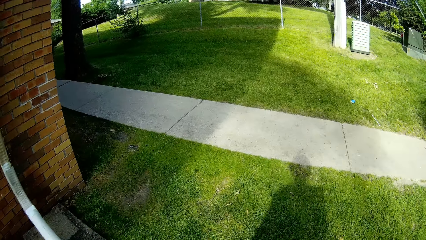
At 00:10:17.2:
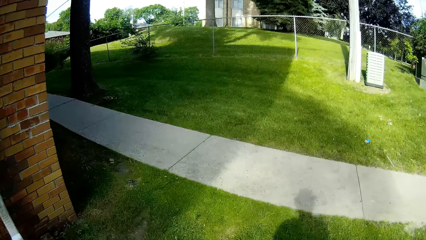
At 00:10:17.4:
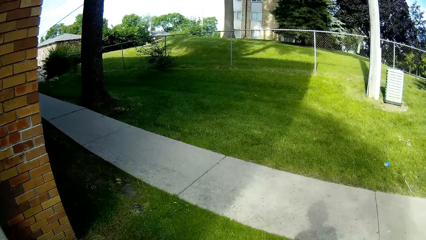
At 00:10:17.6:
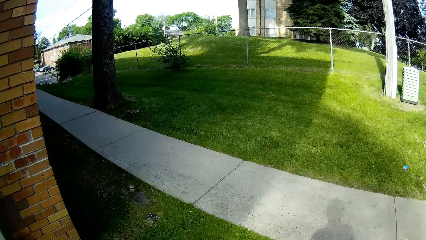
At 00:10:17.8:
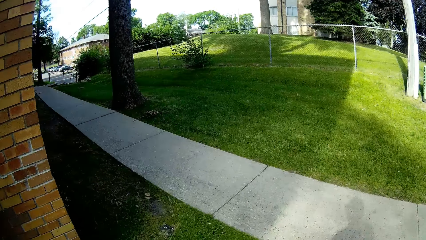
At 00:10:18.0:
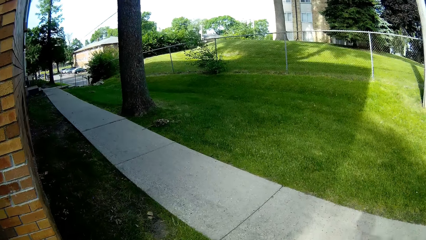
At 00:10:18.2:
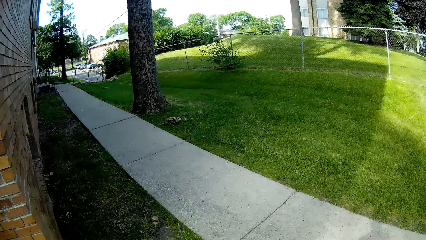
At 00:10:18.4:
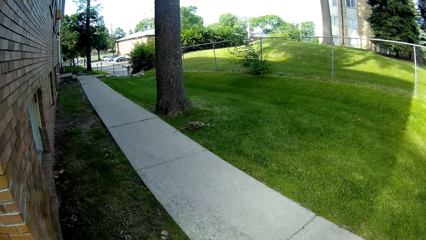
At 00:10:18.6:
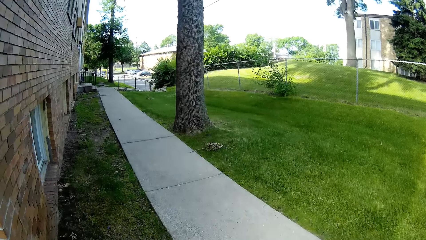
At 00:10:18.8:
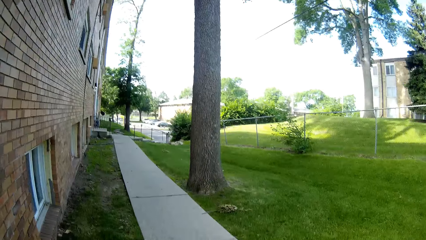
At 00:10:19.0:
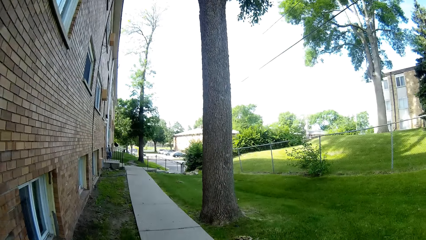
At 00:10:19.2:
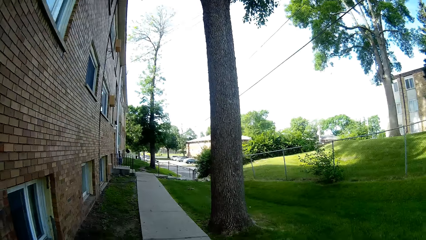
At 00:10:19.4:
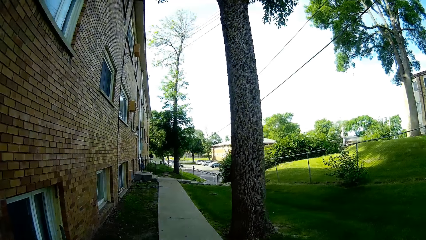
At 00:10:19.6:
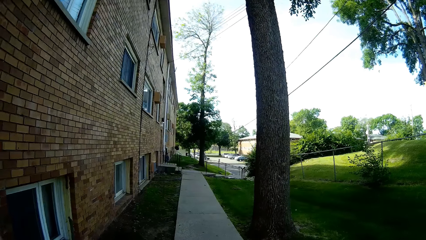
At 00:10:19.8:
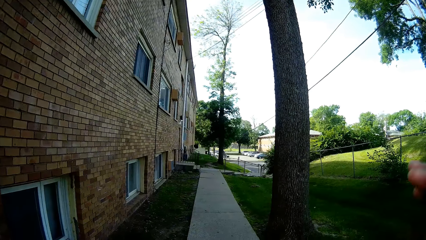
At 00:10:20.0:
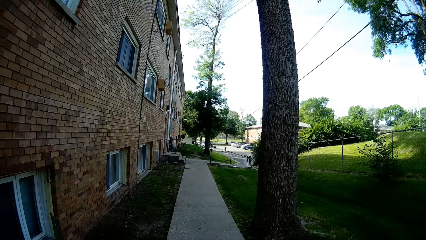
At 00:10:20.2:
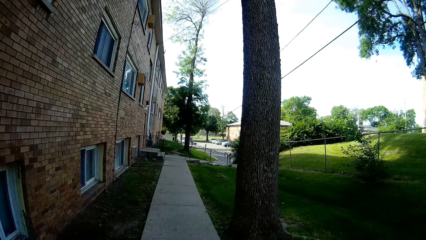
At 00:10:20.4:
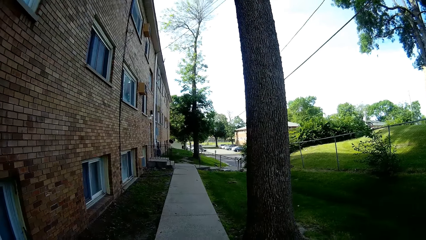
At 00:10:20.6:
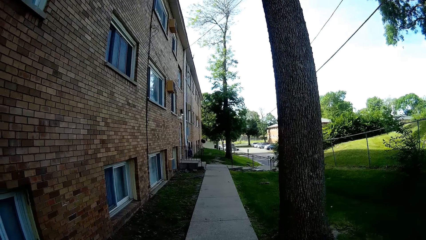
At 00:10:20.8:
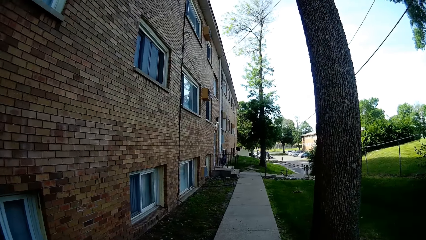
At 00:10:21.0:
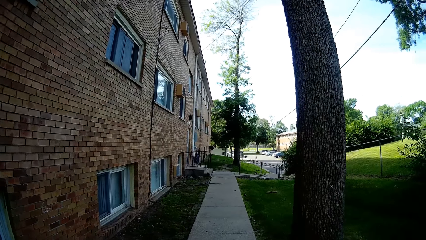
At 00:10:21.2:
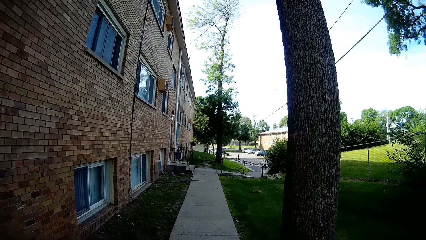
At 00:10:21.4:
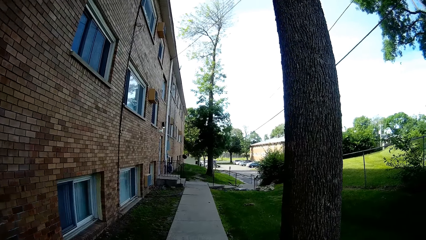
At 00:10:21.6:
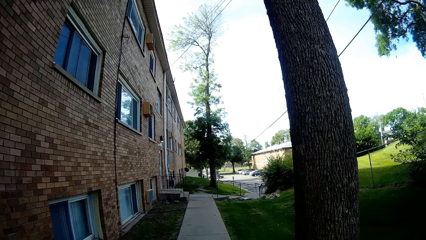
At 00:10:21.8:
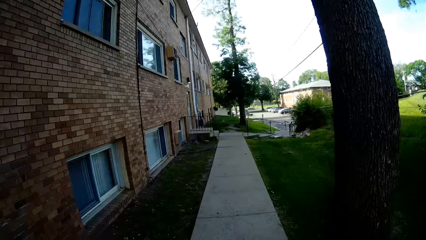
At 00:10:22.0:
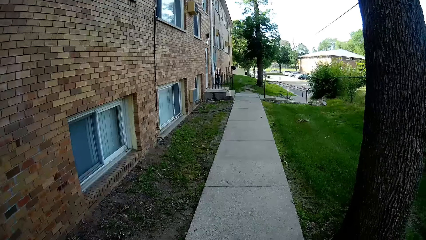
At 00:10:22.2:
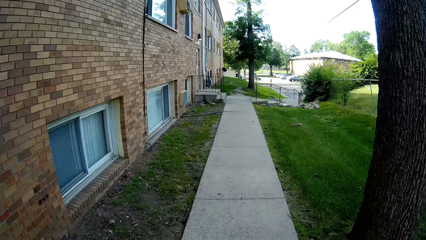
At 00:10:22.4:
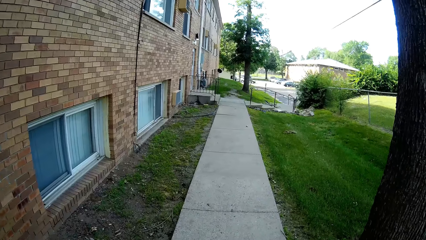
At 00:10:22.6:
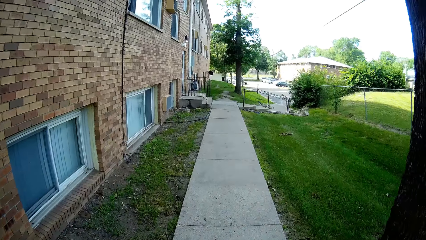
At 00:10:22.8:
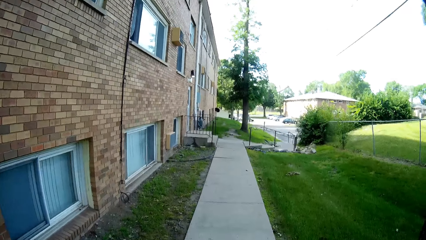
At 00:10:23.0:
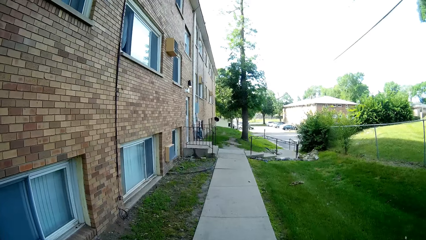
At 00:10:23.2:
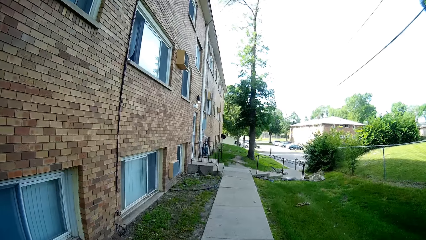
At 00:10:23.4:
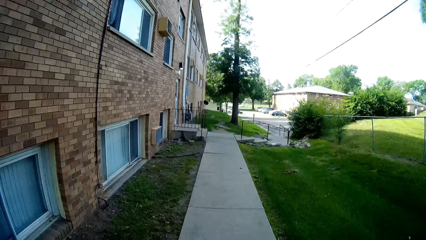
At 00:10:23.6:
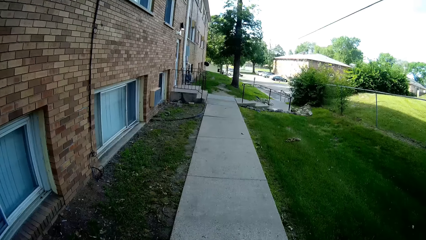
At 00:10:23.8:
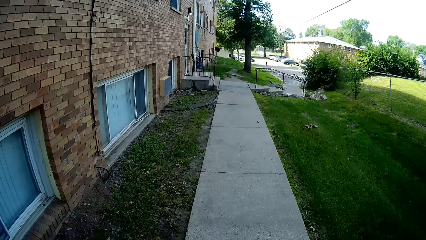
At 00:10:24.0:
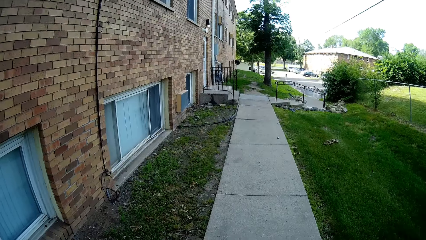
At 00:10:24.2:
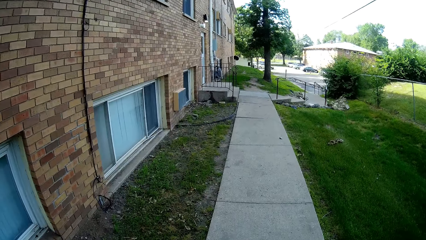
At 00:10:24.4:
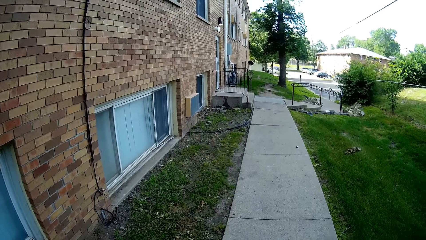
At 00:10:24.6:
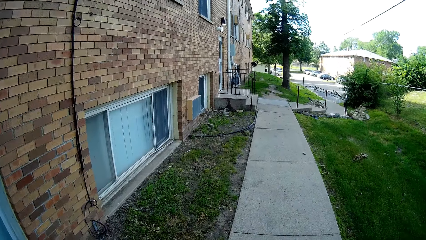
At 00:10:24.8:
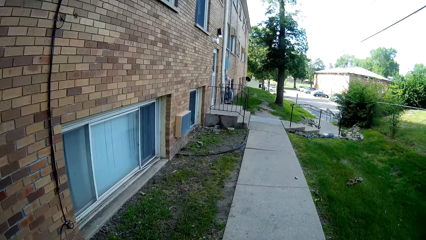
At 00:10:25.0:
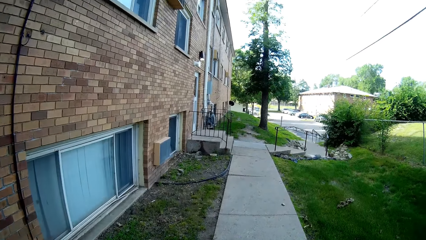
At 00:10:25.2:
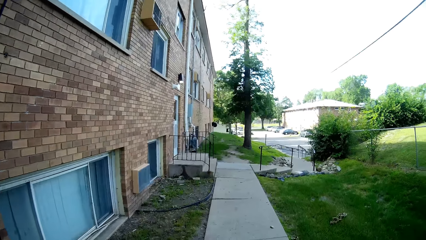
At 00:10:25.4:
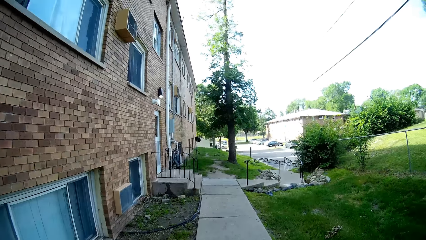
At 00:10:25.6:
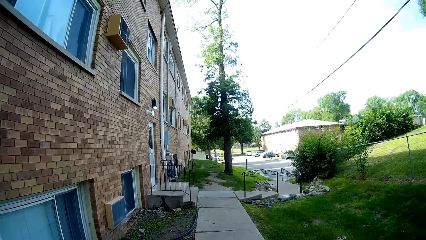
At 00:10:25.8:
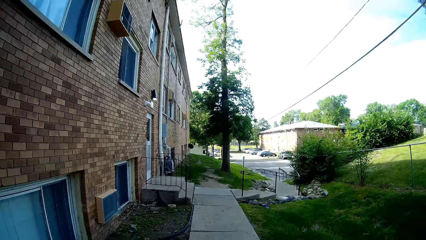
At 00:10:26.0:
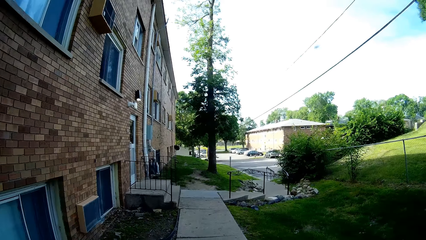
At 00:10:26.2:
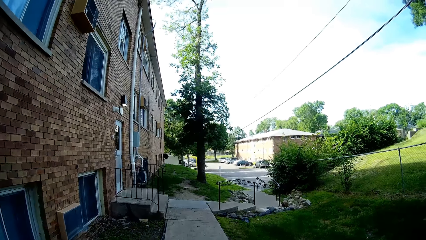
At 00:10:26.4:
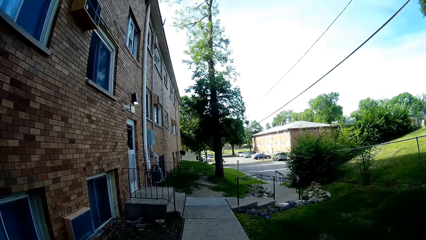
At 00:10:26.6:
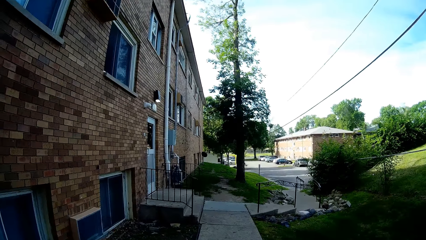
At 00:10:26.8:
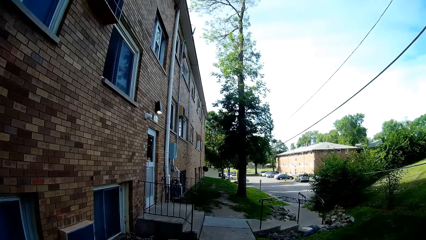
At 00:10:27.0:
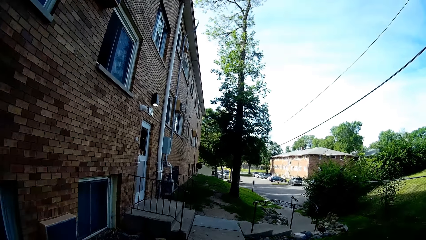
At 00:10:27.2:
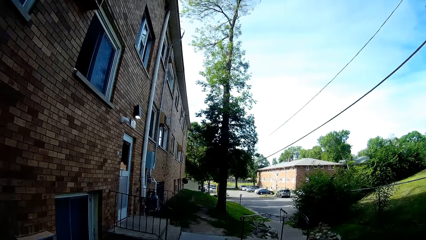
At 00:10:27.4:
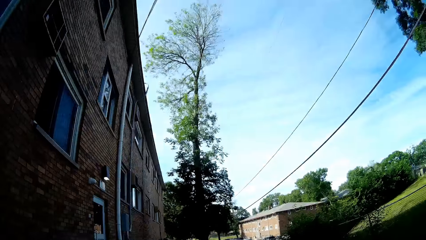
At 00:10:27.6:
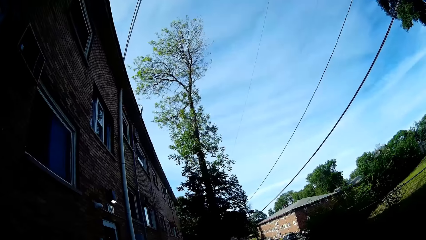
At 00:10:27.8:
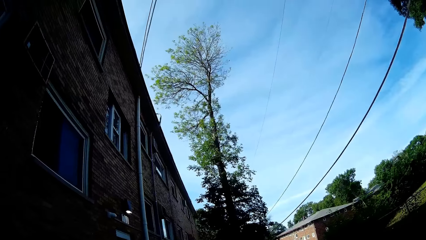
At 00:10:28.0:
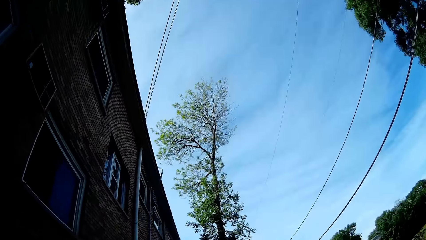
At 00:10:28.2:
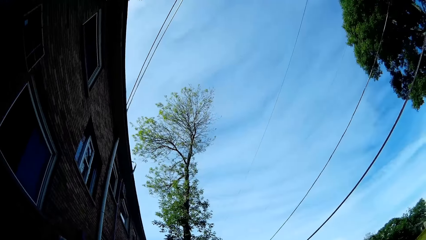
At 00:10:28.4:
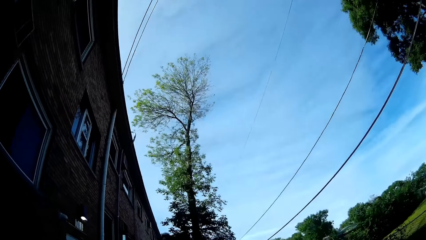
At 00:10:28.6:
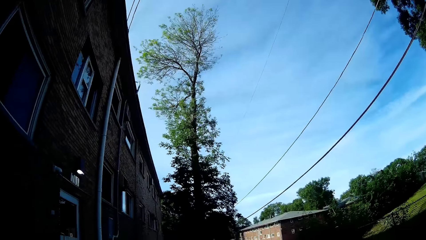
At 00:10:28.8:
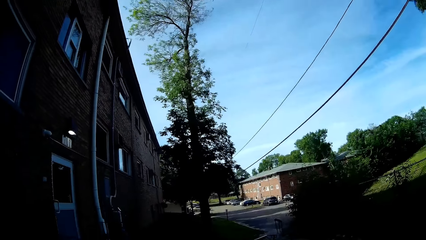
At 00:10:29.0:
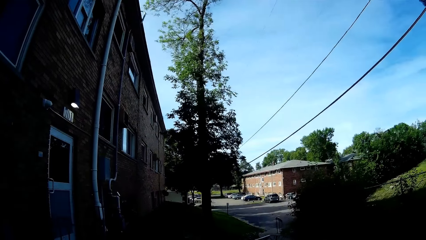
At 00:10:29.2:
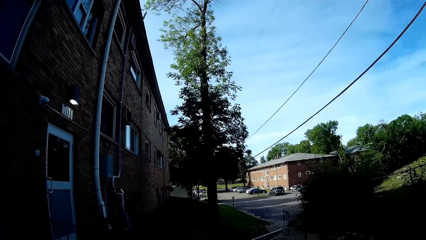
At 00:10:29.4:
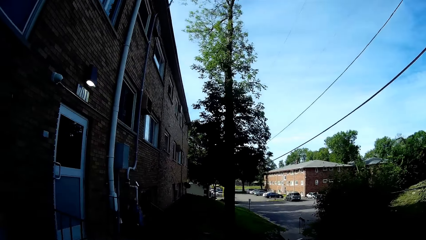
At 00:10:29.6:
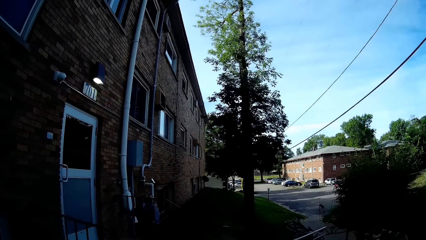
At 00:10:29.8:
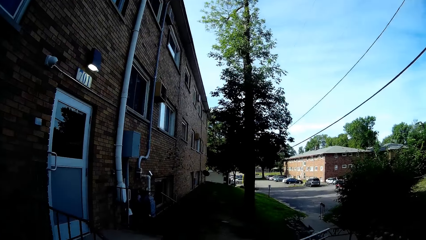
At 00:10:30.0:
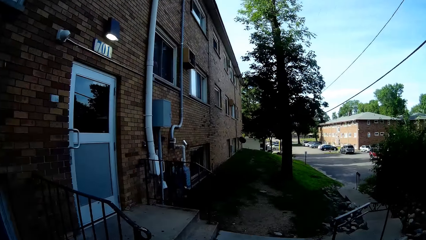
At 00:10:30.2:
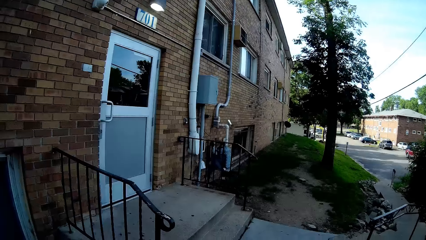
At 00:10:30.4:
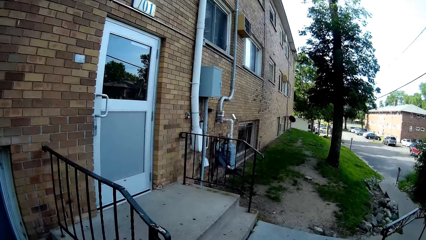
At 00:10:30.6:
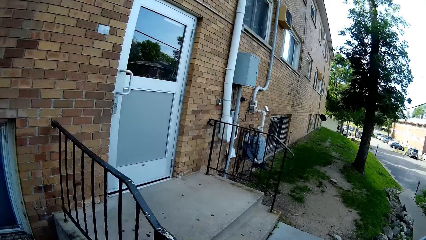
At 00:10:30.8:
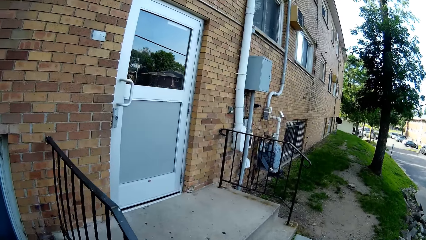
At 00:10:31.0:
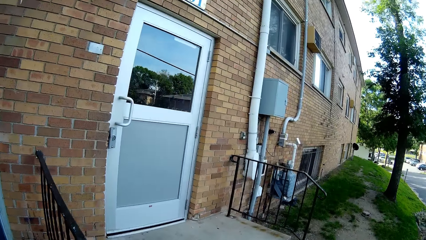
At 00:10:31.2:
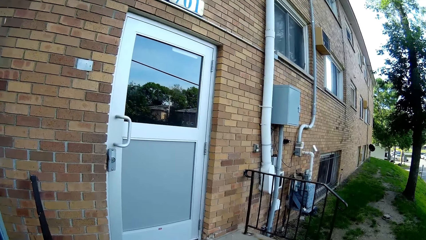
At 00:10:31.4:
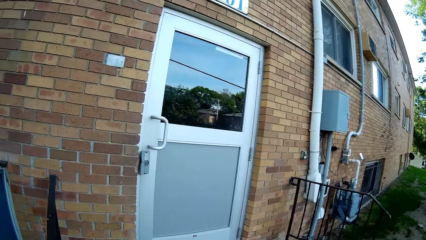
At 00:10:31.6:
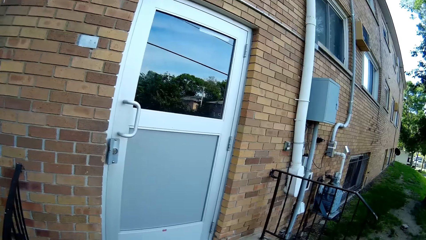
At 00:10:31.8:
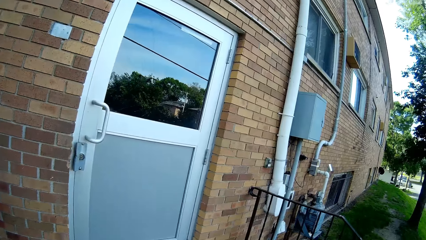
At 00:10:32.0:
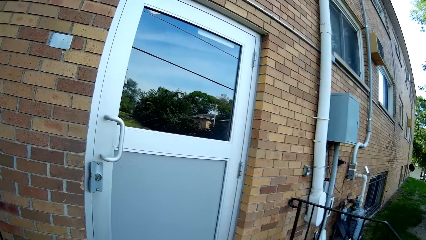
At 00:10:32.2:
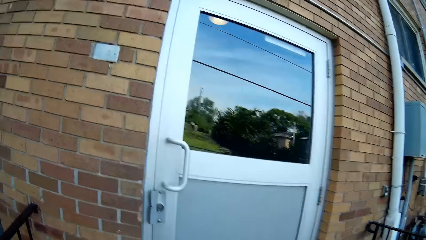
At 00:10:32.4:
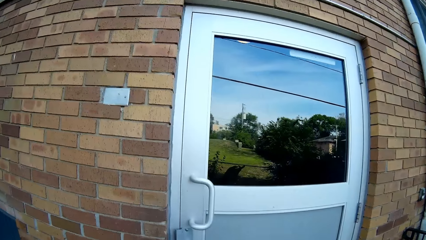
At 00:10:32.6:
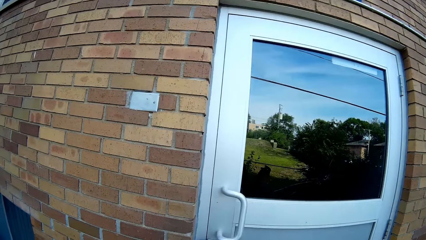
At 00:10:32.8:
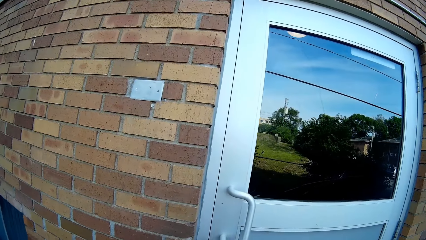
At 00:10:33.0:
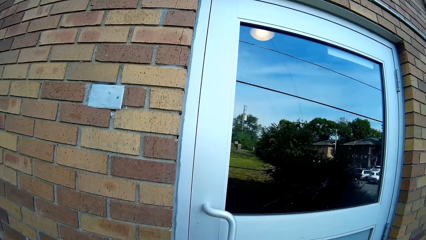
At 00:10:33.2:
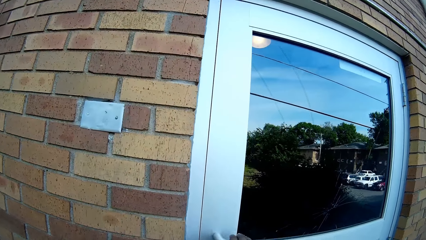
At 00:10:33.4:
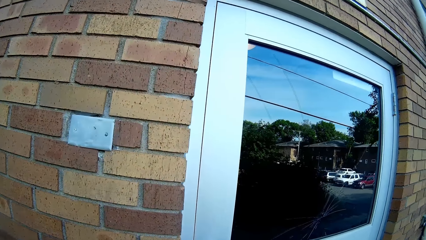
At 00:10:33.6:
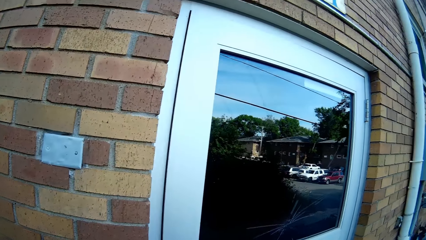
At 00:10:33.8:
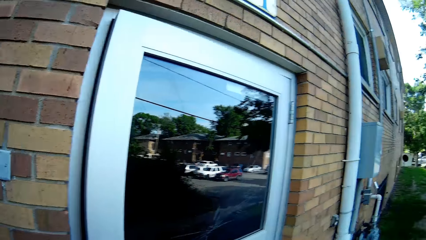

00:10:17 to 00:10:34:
The camera wearer walks on the footpath close to the apartment building.
